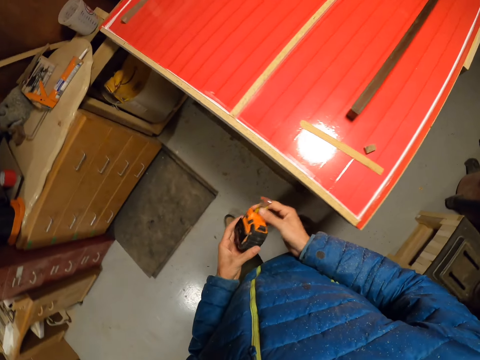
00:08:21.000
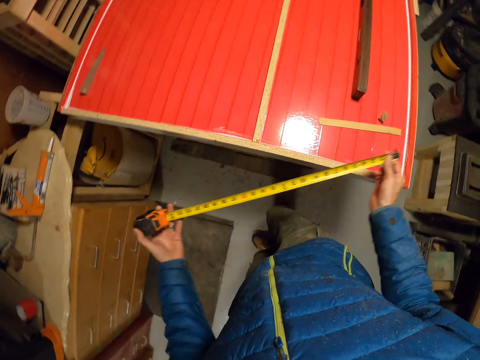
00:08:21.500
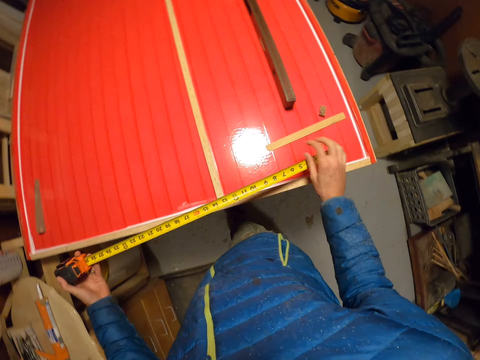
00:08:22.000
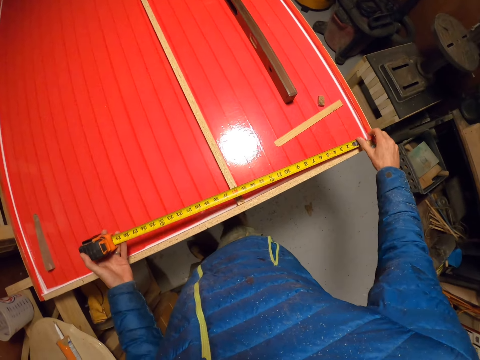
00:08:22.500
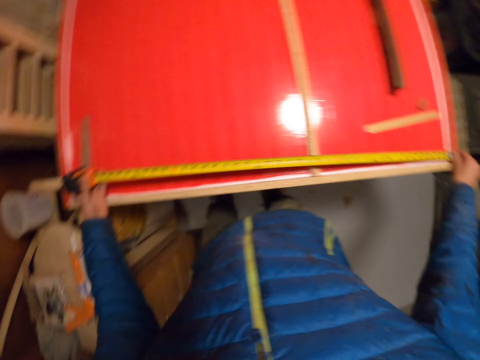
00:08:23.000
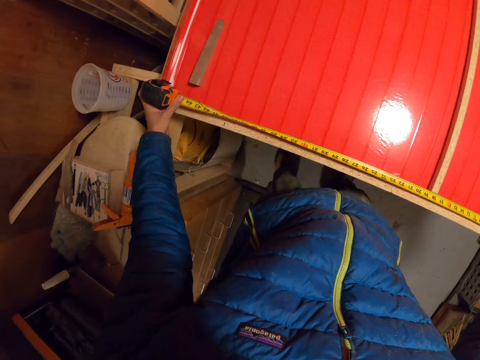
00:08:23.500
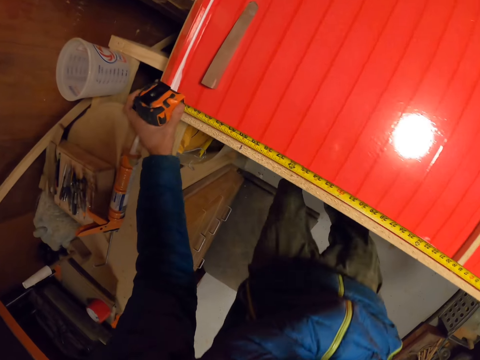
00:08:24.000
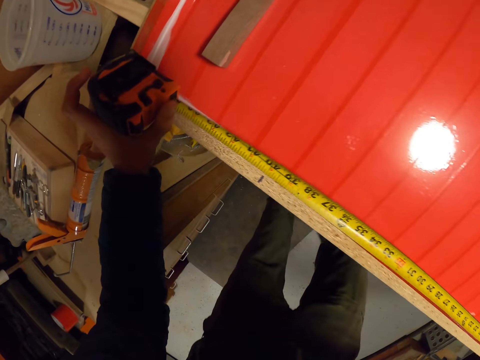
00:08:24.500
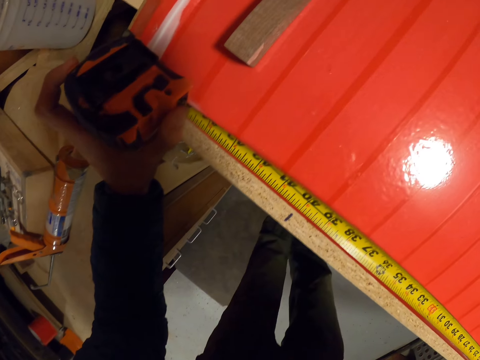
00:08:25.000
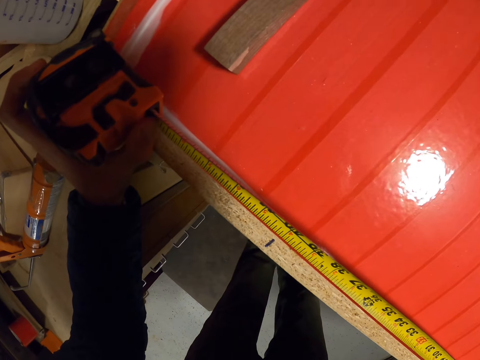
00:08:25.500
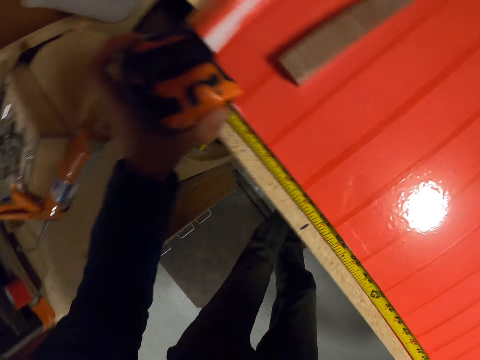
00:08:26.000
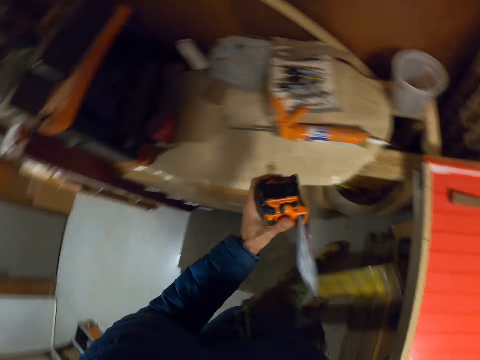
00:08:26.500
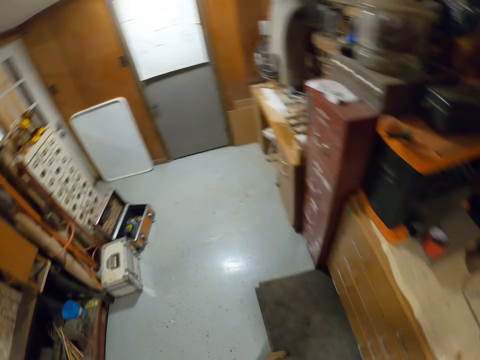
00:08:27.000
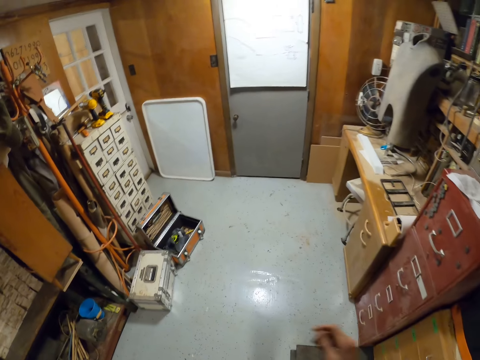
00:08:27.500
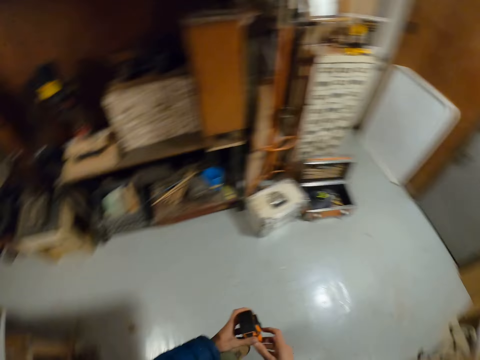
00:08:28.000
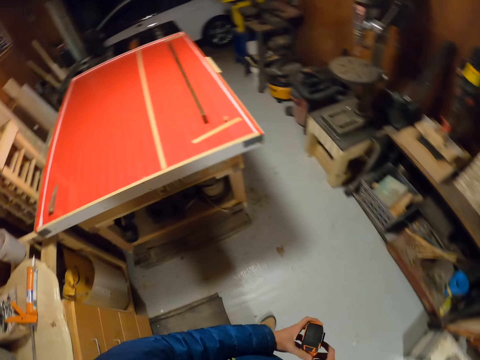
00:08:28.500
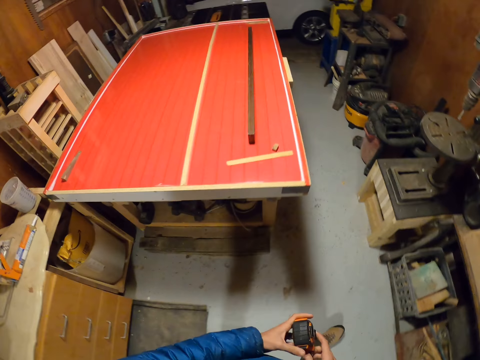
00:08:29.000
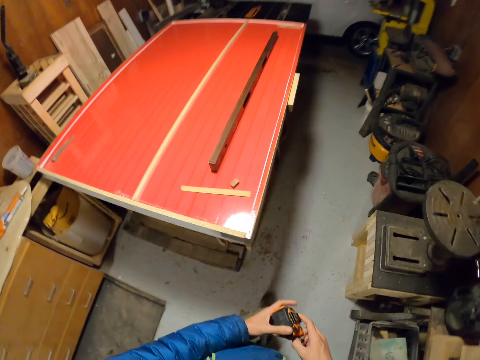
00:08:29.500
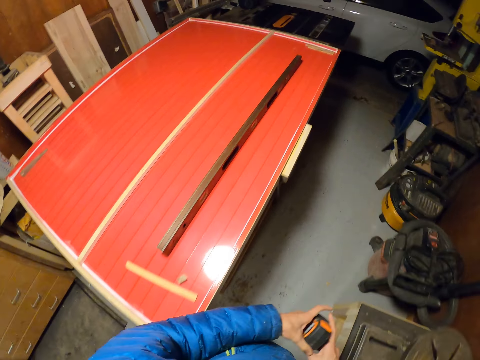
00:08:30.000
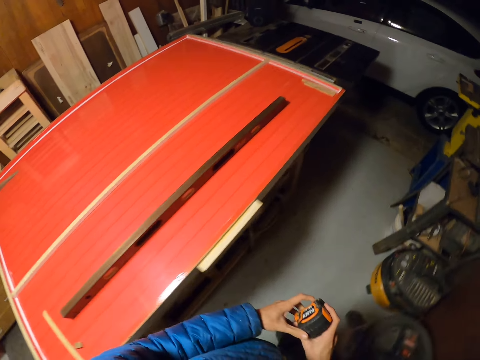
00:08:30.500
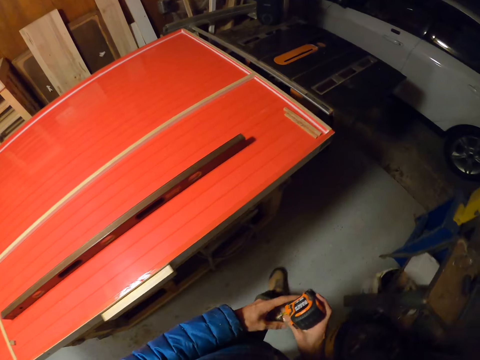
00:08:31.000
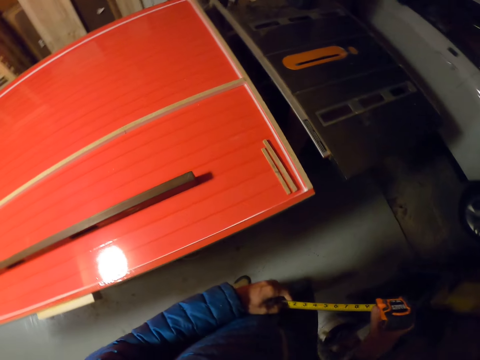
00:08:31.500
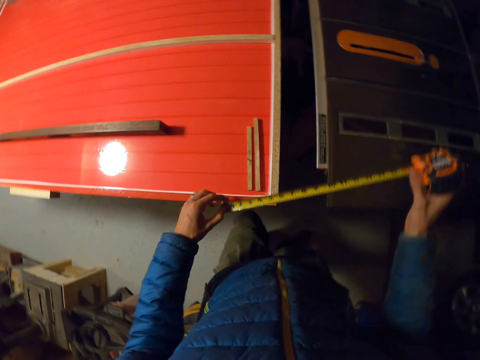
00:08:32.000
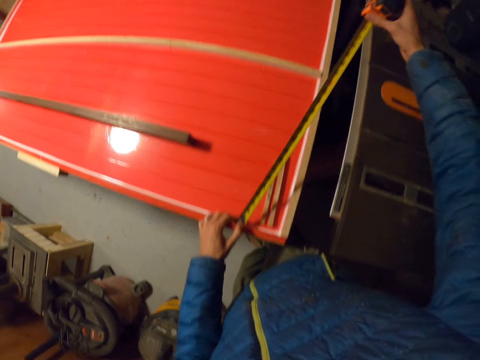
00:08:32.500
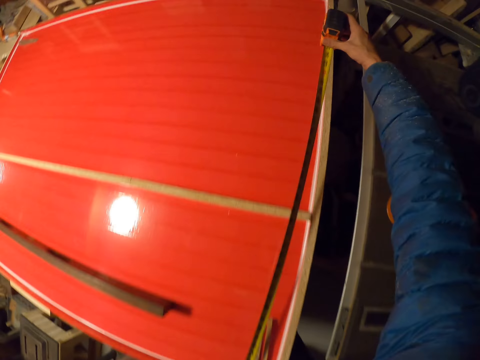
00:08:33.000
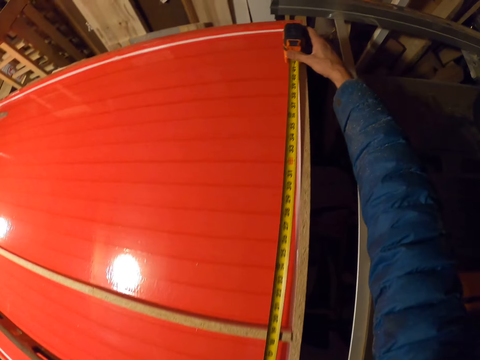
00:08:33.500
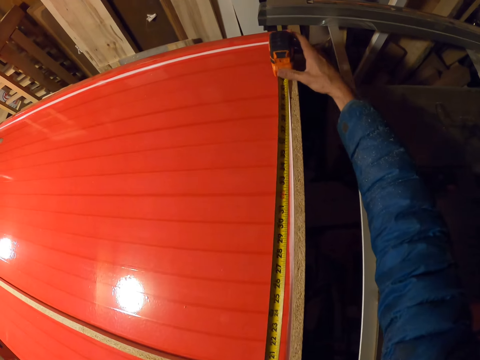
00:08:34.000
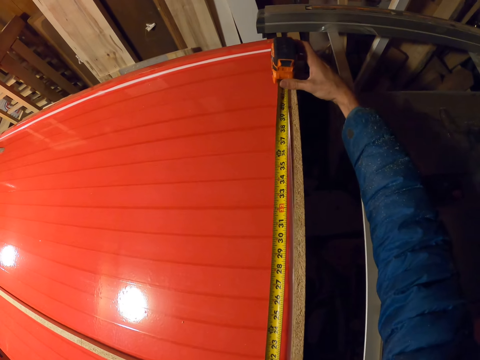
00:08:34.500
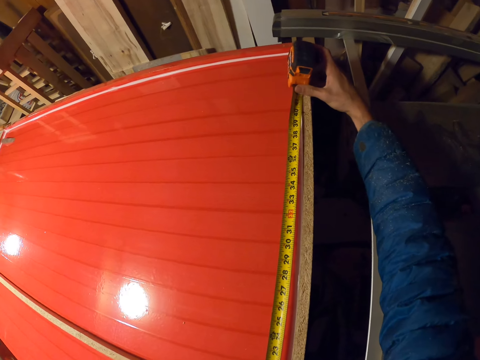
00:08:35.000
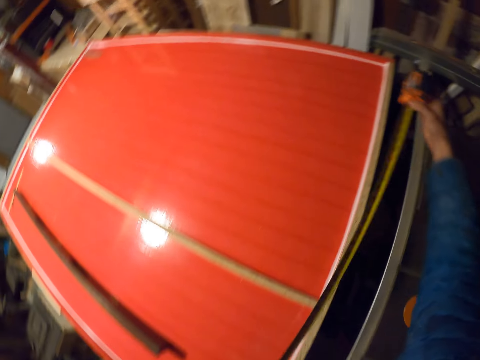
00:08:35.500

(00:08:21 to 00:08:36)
The camera wearer pulls the metric tape measure or measuring tape. He measures a part of the slab of wood on the table with the measuring tape in his hands. He walks around the room. He pulls the metric tape measure. He measures another part of the slab of wood on the table with the measuring tape in his hands.

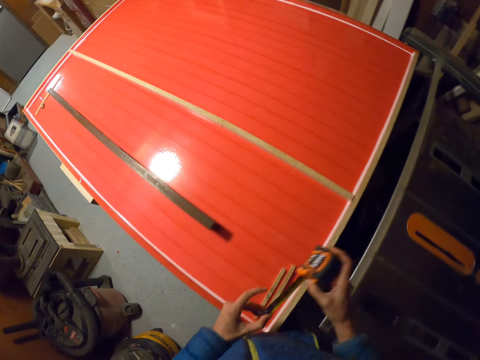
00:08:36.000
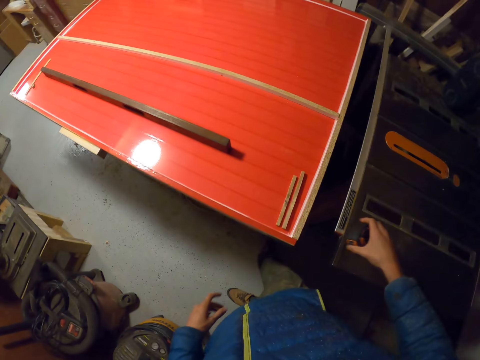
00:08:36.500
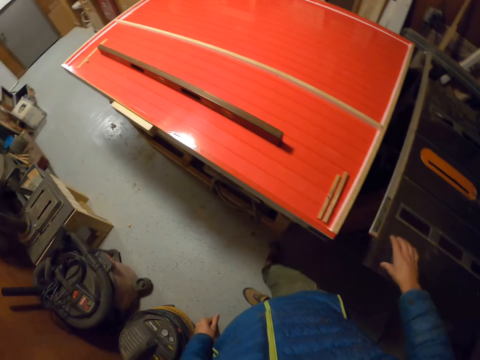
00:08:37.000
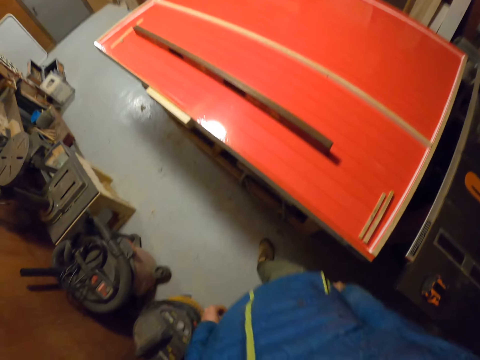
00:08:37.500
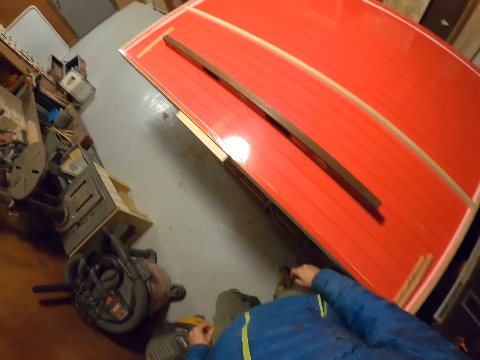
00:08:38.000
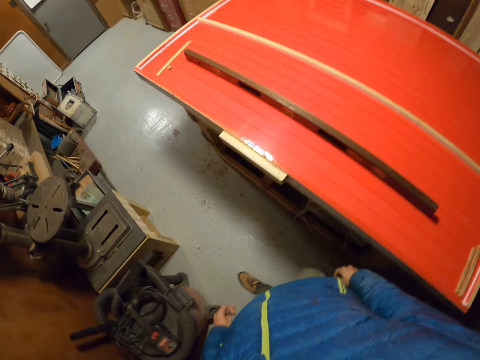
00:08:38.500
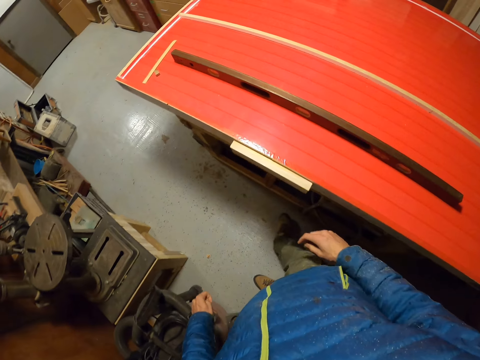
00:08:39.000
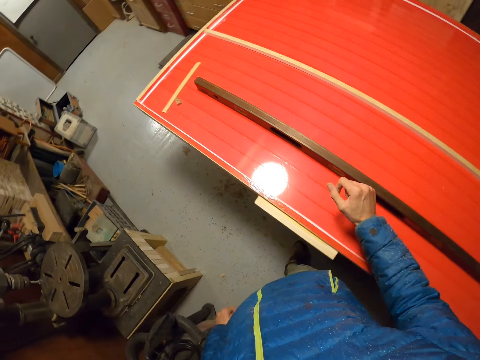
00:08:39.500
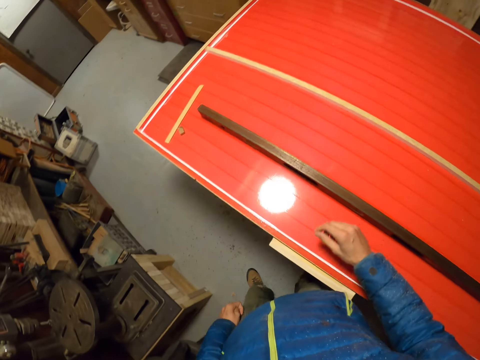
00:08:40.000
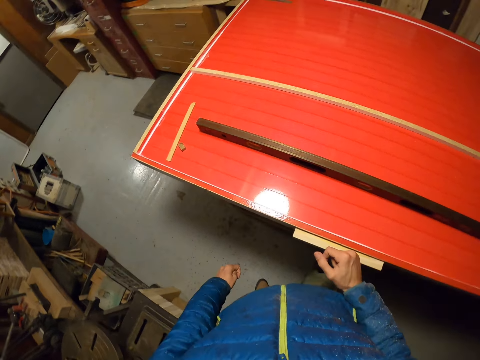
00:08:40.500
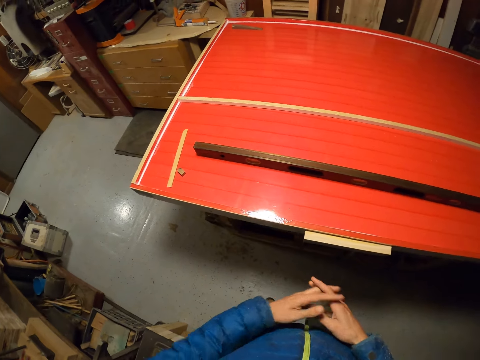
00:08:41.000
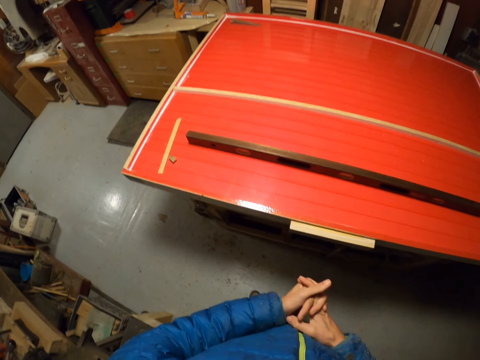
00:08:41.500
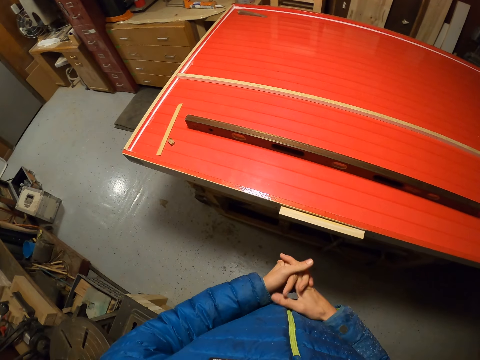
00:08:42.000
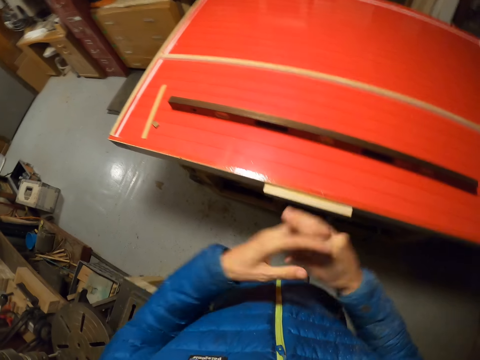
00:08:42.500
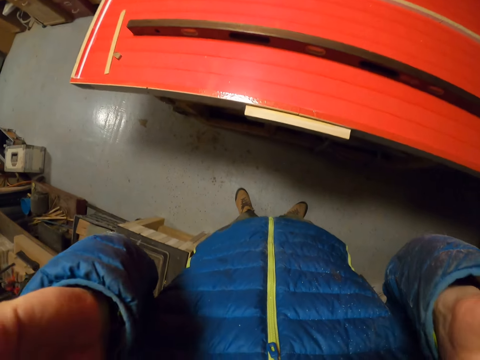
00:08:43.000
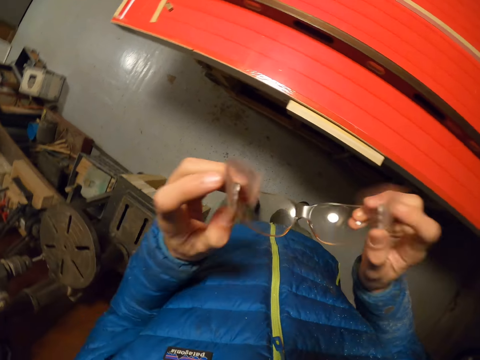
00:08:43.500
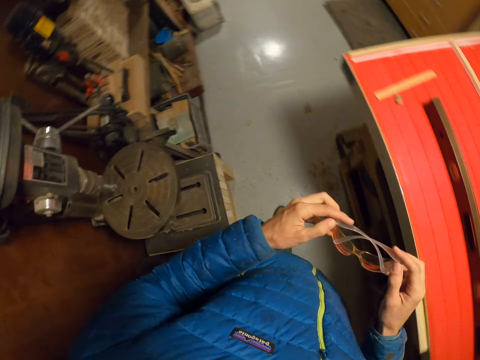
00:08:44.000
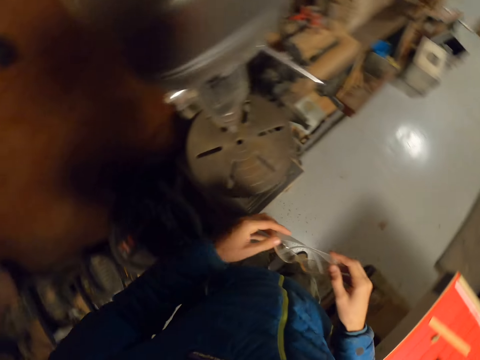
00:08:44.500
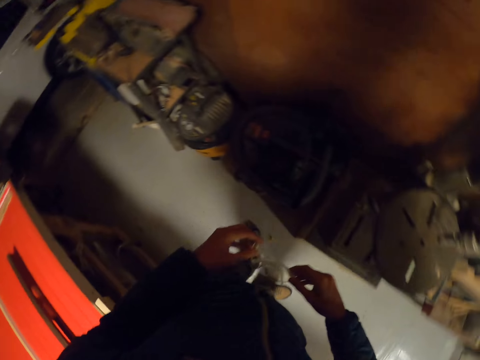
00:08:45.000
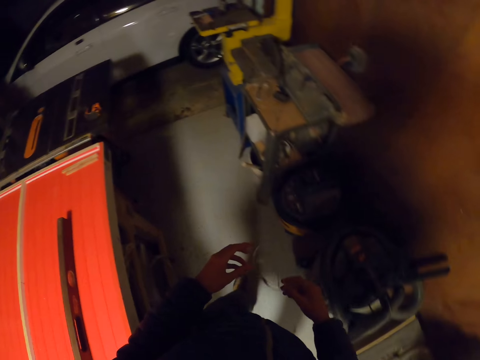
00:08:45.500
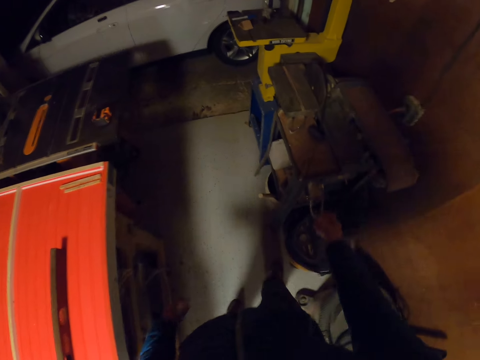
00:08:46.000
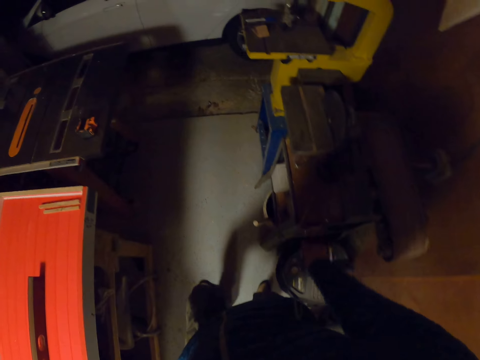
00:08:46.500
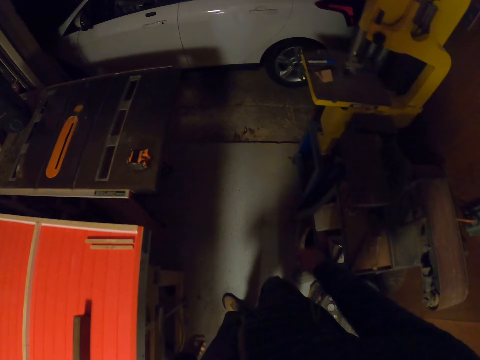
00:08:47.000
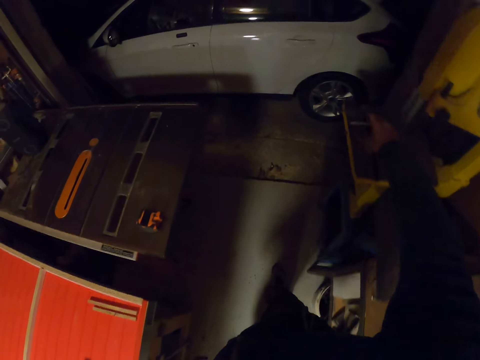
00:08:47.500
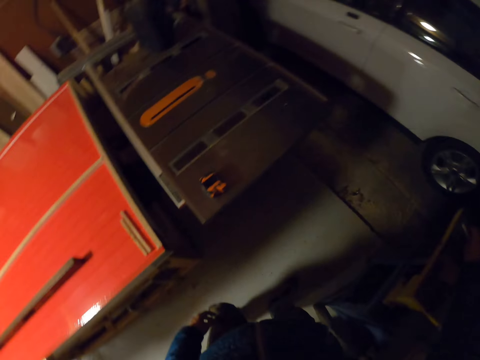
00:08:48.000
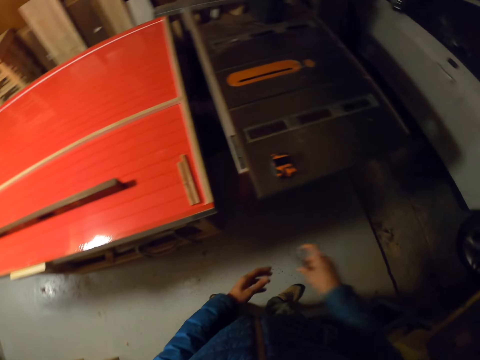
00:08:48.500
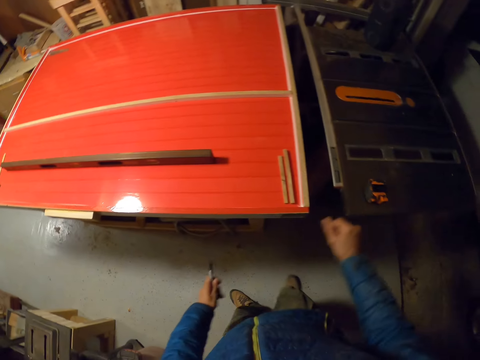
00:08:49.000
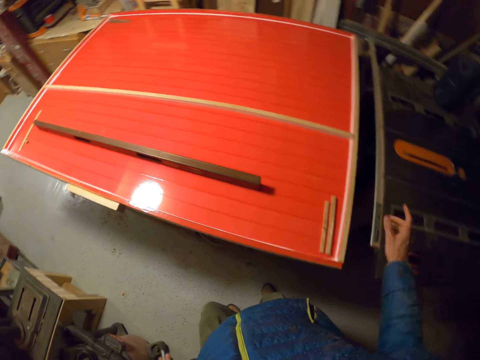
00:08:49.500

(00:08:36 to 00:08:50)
The camera wearer folds the metric tape measure or measuring tape. He drops the measuring tape on the table saw. He walks around the room and folds his hands. He takes off the eyeglasses from his face with his hands. He drops the eyeglasses on top of another table. He picks the marker or pen and a small piece of metal from the wooden platform with his right hand. He walks around the room.
